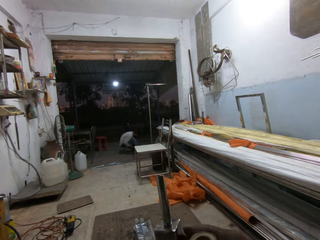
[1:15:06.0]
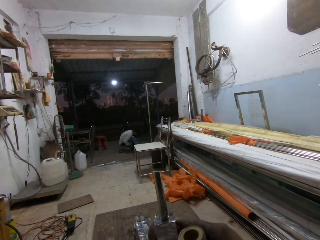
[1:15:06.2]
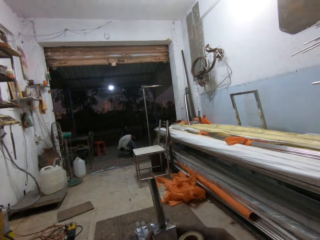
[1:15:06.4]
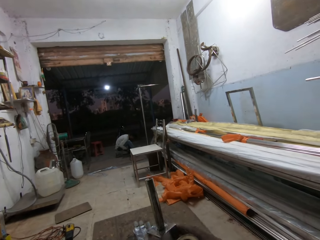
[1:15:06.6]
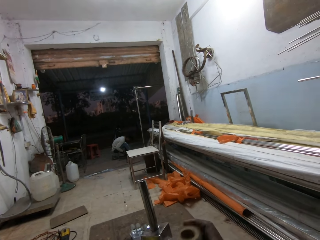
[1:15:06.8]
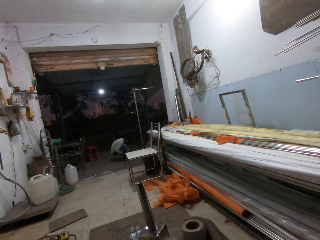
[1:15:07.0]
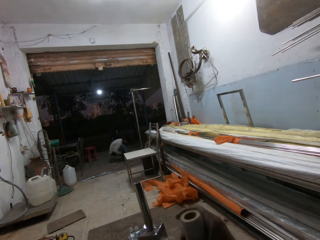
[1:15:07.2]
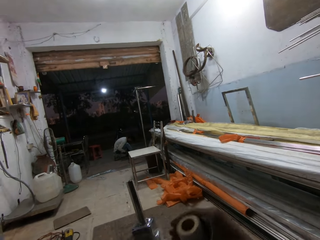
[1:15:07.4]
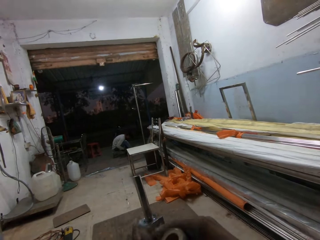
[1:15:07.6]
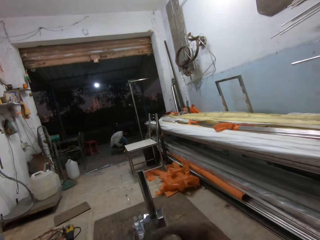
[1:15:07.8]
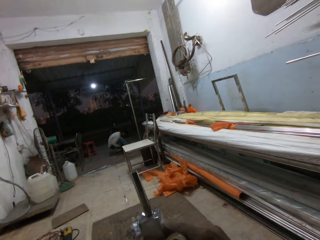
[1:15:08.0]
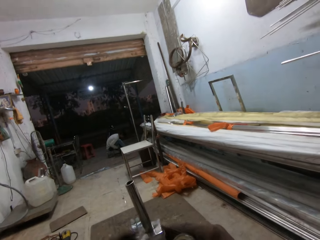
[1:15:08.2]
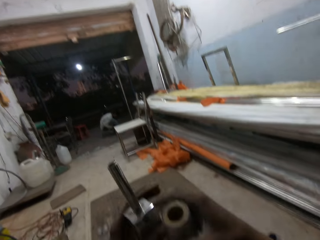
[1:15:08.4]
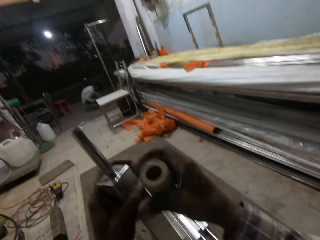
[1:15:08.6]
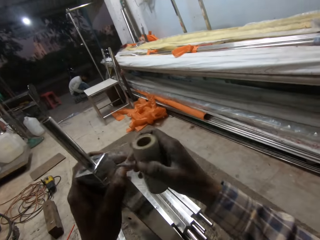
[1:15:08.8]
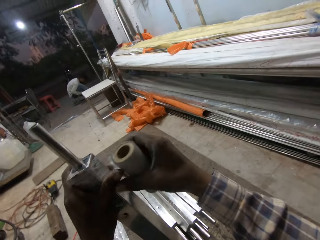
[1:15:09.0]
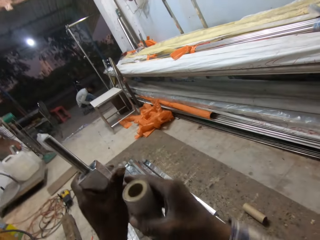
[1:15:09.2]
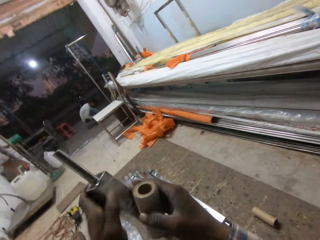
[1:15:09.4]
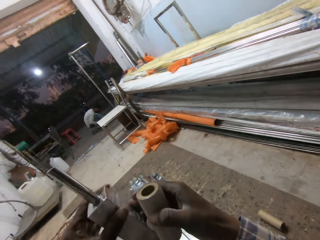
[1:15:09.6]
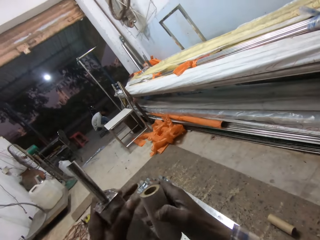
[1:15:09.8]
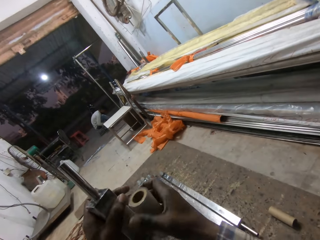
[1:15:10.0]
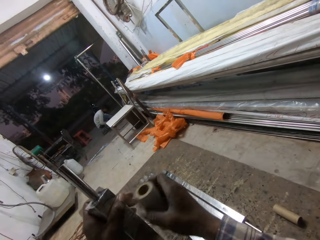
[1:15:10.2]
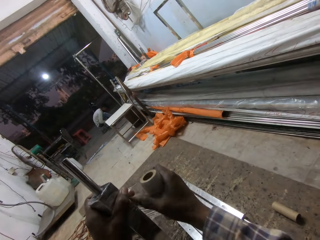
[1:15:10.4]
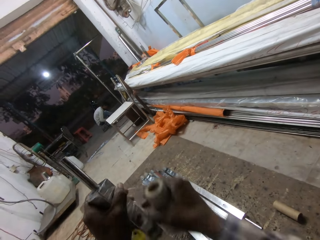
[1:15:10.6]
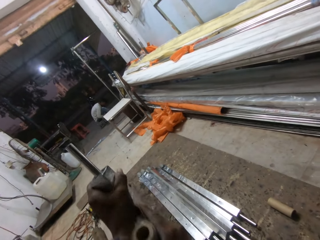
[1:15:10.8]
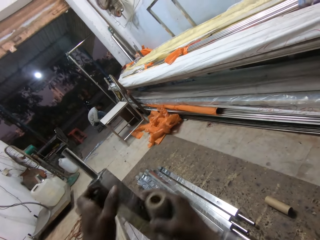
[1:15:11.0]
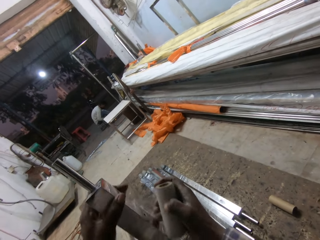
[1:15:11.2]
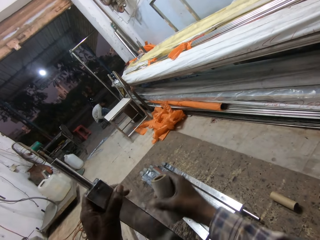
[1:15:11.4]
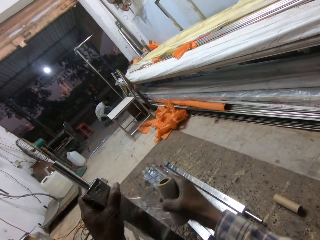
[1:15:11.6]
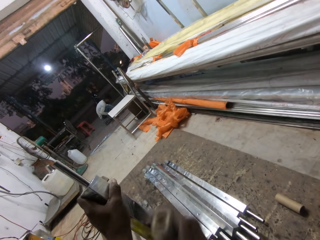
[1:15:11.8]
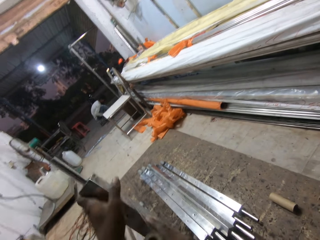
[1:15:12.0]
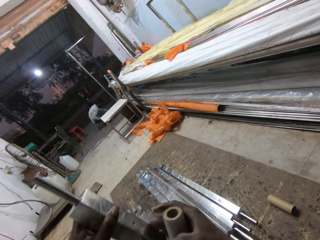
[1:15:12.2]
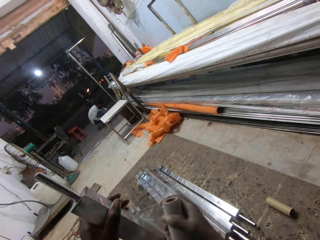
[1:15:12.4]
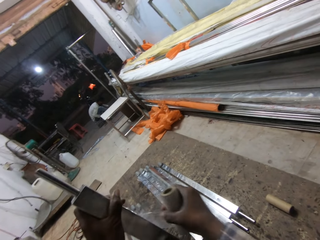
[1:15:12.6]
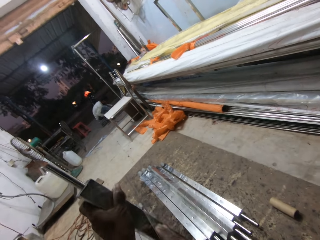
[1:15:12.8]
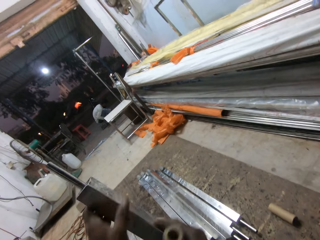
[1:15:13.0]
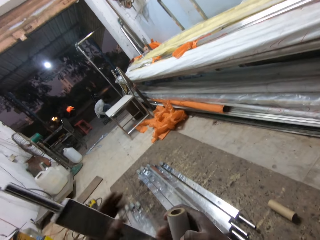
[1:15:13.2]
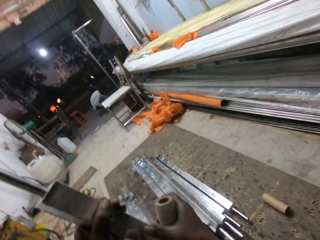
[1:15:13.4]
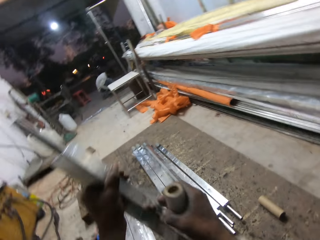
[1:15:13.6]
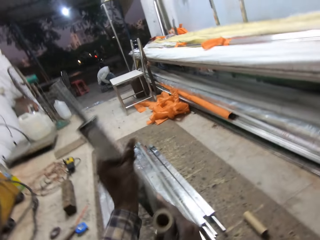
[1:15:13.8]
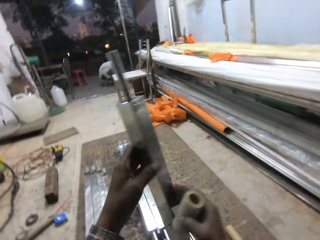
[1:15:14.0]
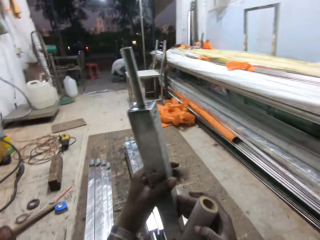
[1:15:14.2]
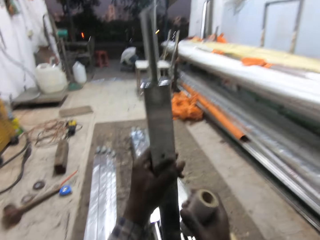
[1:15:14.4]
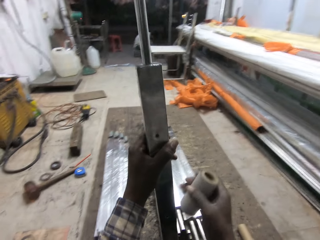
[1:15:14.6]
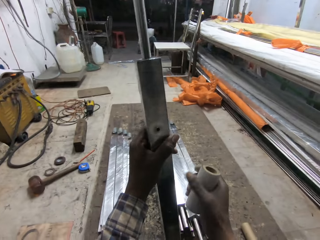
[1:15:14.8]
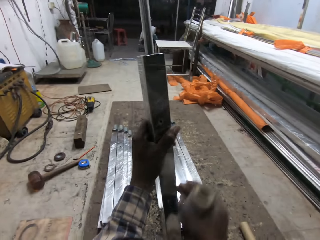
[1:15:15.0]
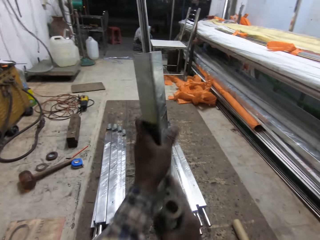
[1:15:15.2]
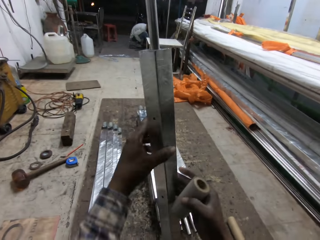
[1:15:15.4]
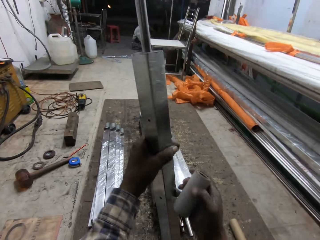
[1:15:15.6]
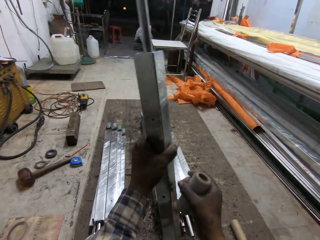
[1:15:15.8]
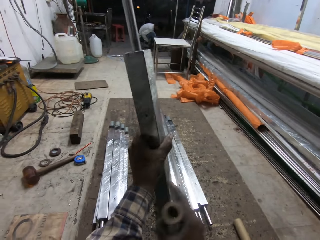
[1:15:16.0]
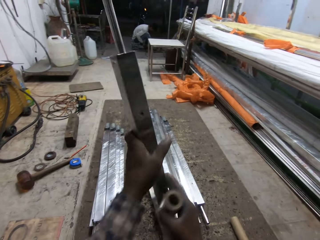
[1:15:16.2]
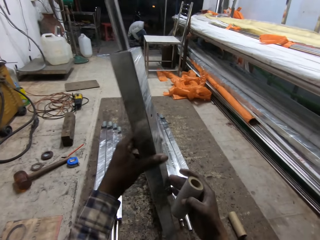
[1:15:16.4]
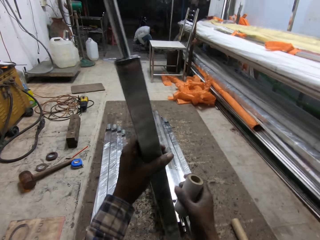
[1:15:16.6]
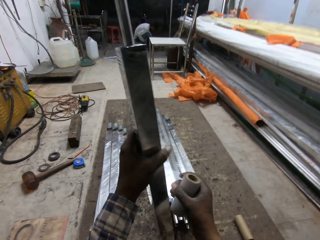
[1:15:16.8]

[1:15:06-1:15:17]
The camera wearer wraps the metal bar.

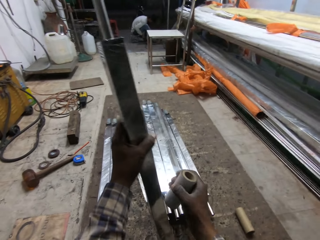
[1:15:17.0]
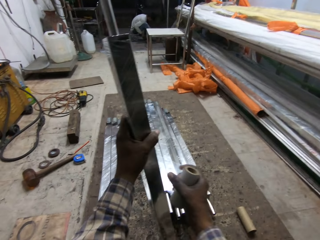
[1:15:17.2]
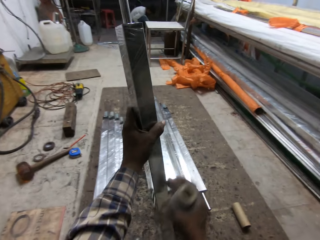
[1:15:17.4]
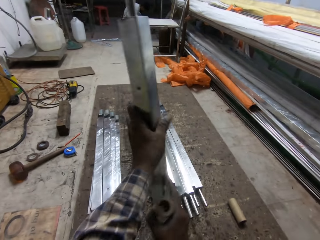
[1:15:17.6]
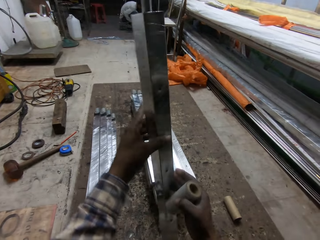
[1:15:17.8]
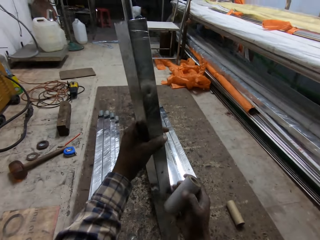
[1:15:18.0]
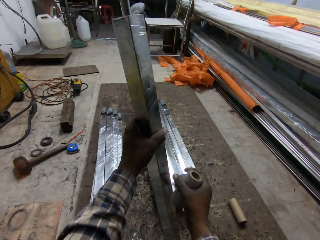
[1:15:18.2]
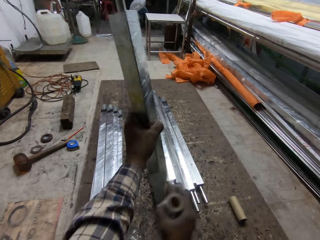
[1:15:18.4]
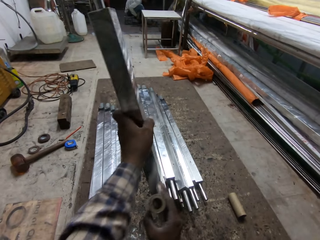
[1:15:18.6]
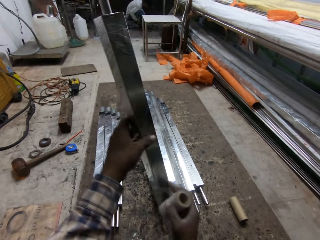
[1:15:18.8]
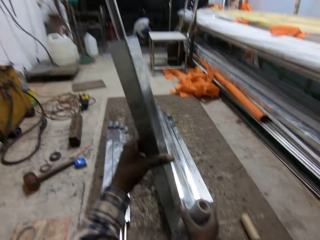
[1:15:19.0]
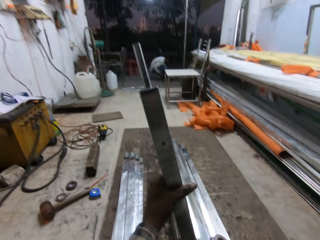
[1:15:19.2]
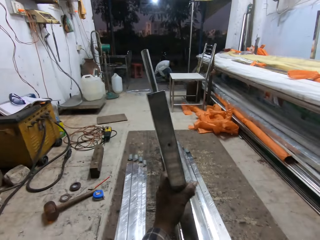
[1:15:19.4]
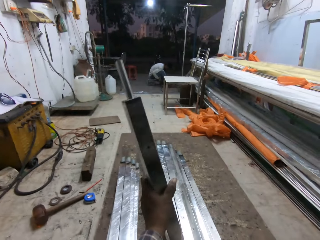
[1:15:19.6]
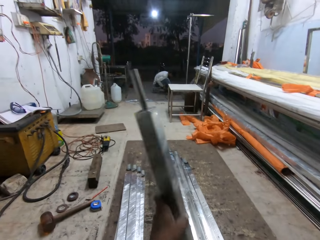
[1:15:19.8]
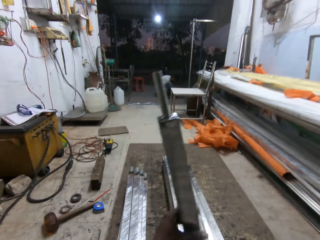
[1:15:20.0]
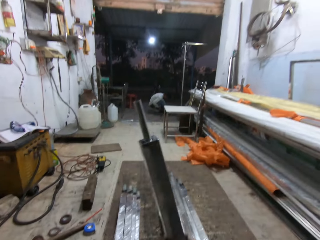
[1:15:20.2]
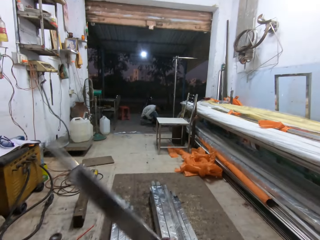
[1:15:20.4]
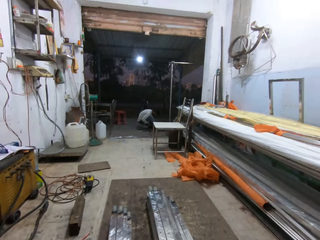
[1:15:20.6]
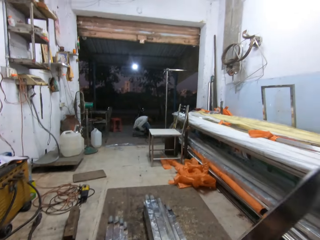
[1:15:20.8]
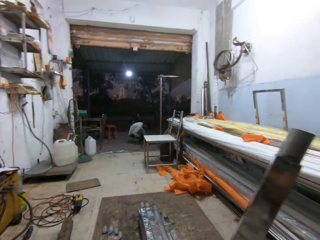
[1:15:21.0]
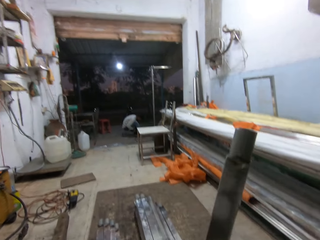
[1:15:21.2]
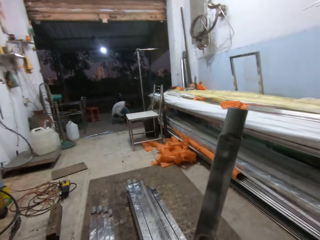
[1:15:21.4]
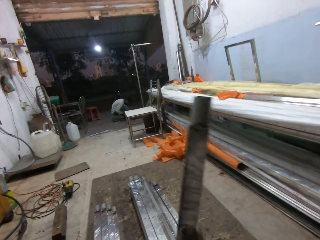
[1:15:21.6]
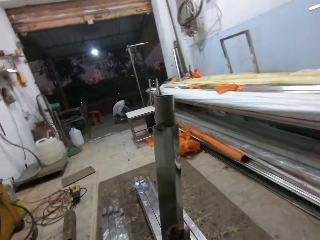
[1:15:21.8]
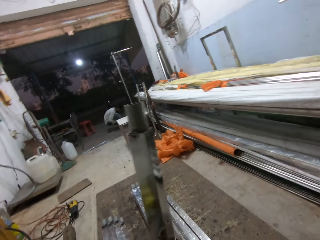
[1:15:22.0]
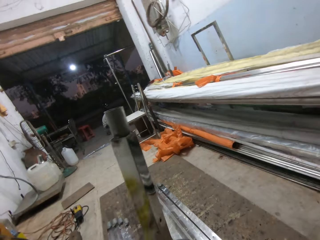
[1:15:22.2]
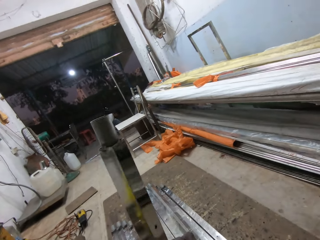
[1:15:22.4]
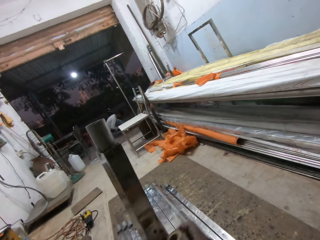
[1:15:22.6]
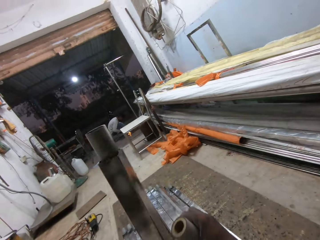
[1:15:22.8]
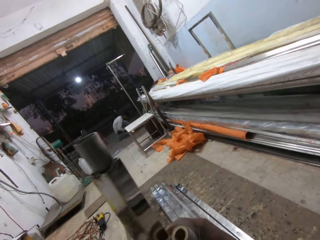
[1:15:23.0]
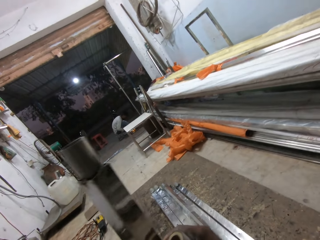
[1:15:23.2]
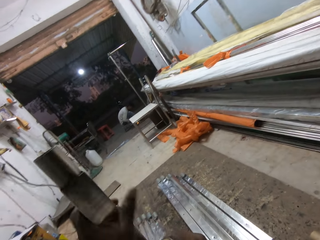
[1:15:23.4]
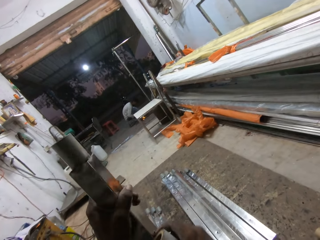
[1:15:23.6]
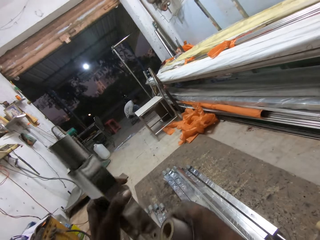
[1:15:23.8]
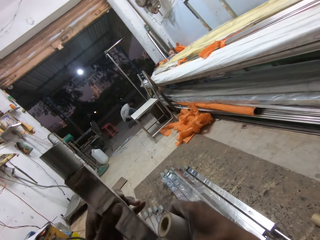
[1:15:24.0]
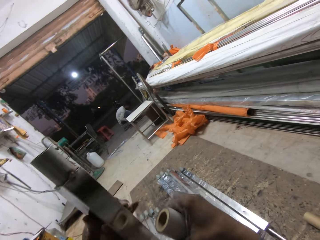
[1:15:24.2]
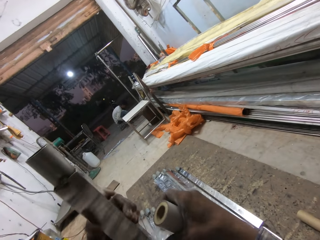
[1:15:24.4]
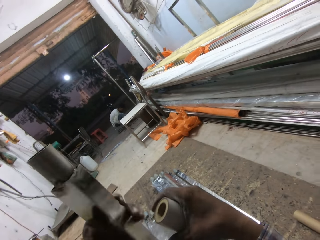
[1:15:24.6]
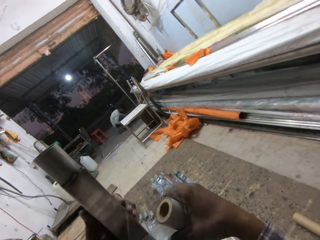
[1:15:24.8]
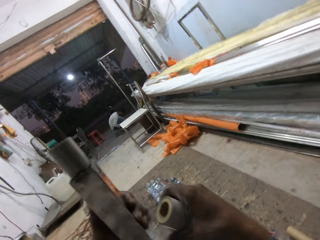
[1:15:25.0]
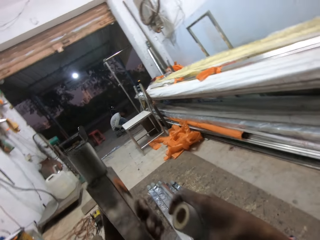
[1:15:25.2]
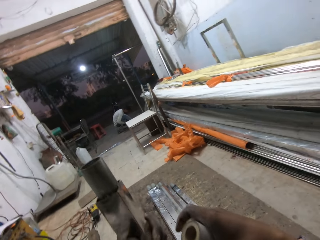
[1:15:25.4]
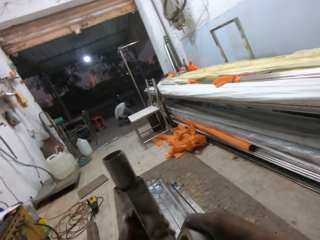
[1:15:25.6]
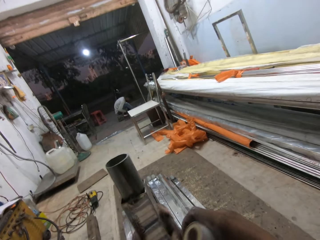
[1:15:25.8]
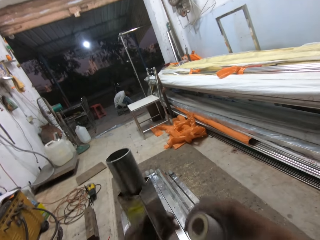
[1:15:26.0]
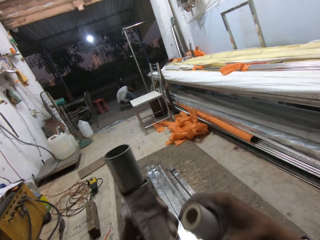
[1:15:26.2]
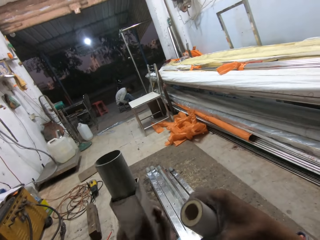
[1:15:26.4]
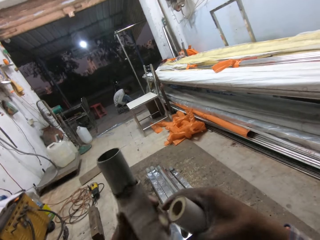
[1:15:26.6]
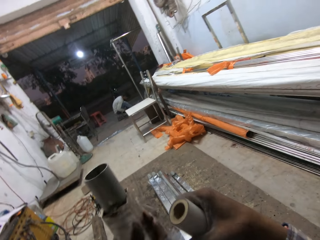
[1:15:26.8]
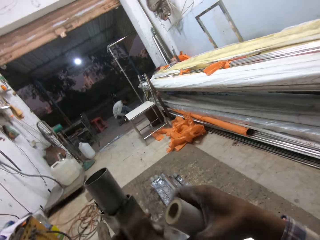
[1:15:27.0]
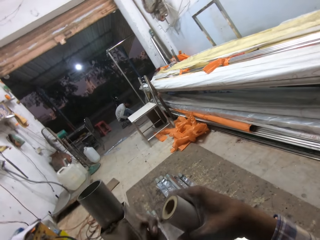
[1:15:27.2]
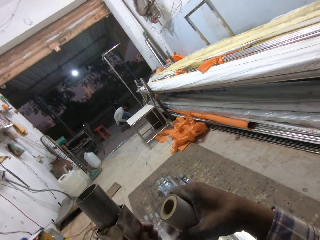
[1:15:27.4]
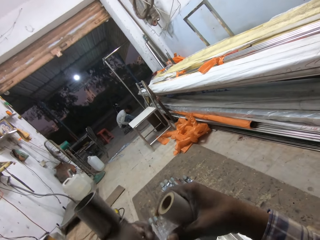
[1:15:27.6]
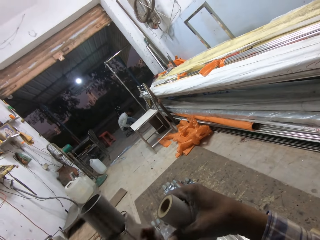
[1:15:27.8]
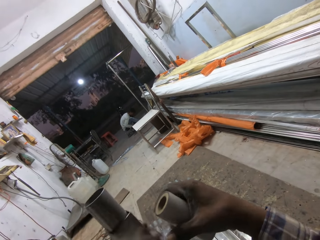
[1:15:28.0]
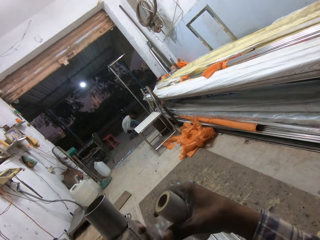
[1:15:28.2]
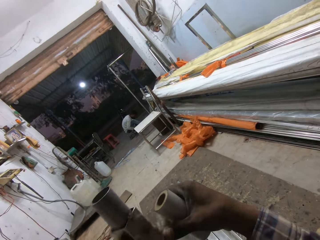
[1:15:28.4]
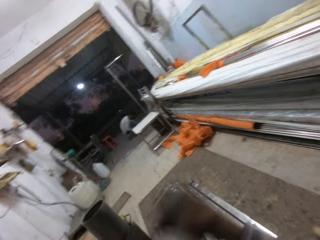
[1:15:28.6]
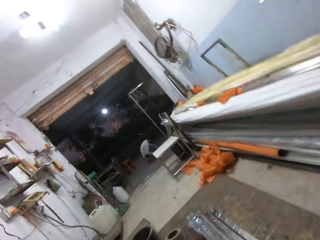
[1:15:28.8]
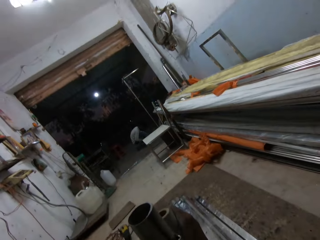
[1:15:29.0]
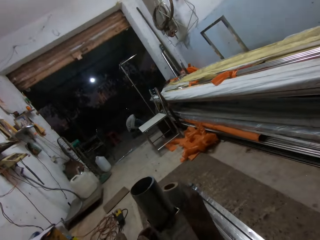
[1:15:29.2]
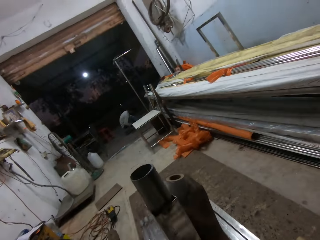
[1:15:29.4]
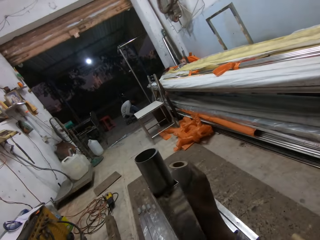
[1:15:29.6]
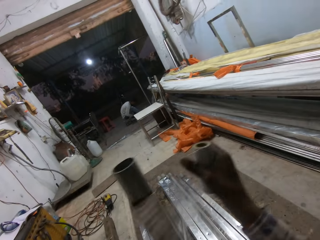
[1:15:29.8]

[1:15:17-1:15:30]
The camera wearer turns the metal pipe around with both hands. He wraps the metal pipe with the wrapping plastic in his right hand.
